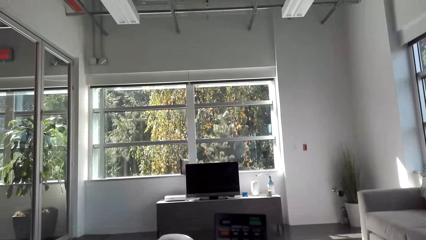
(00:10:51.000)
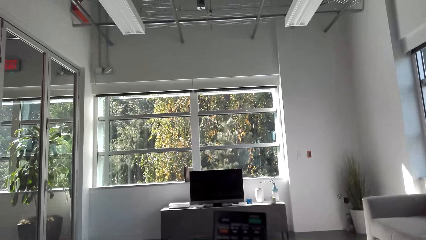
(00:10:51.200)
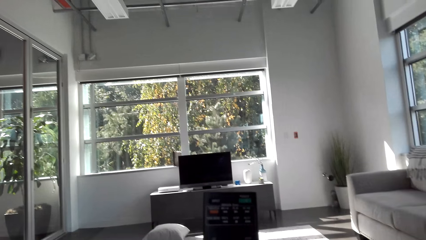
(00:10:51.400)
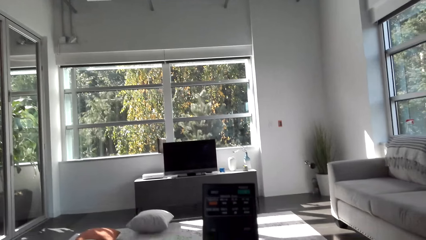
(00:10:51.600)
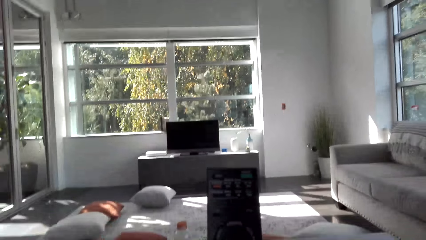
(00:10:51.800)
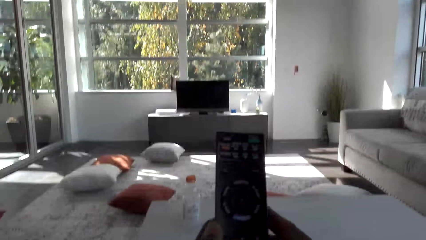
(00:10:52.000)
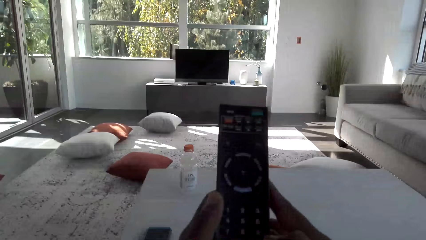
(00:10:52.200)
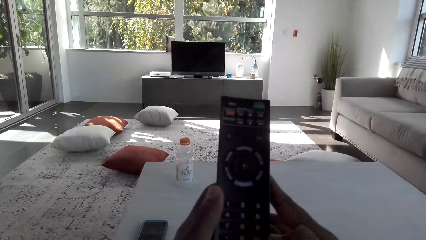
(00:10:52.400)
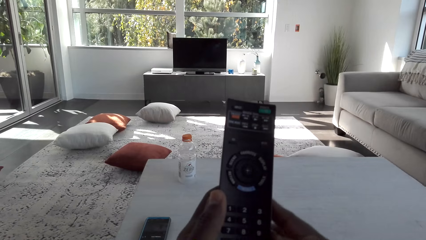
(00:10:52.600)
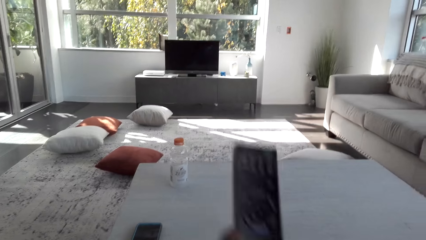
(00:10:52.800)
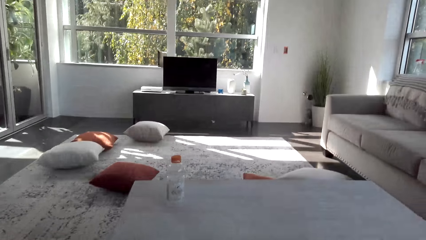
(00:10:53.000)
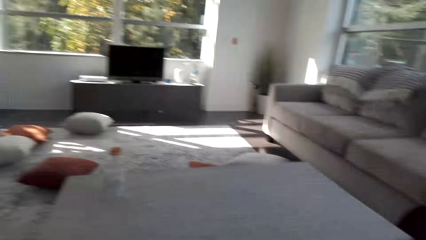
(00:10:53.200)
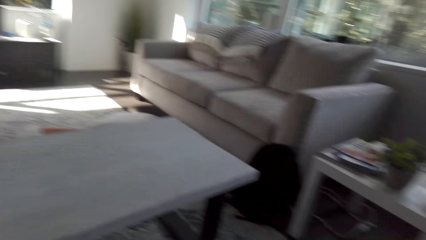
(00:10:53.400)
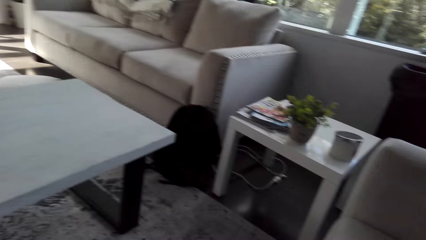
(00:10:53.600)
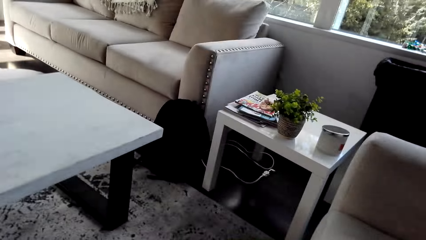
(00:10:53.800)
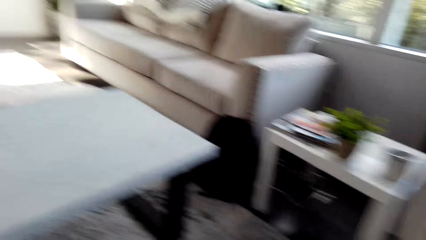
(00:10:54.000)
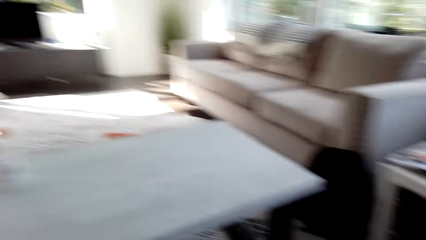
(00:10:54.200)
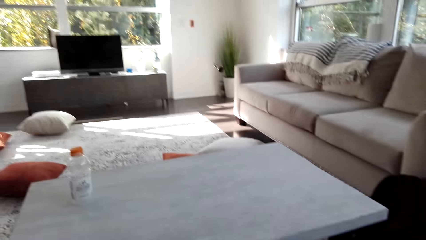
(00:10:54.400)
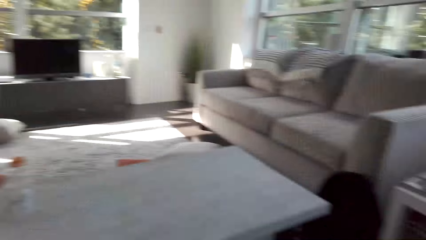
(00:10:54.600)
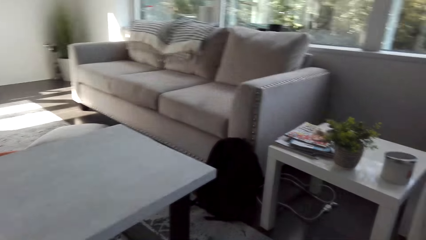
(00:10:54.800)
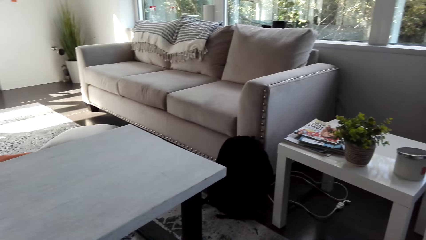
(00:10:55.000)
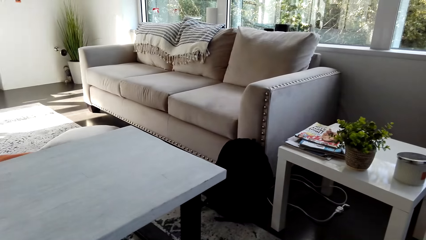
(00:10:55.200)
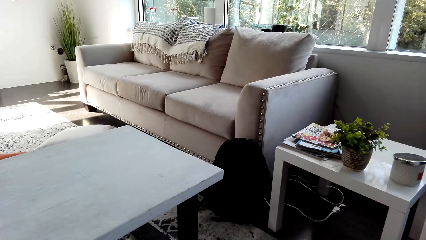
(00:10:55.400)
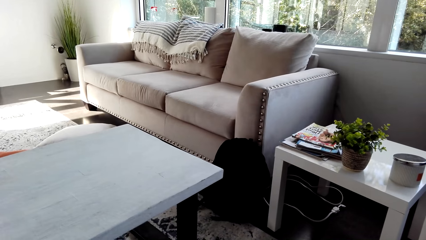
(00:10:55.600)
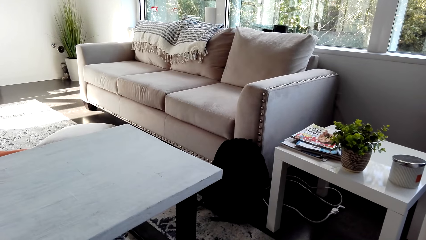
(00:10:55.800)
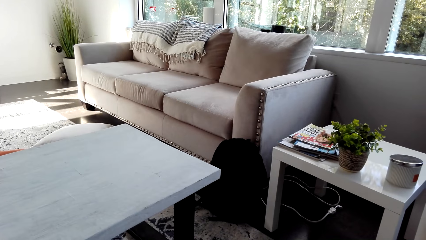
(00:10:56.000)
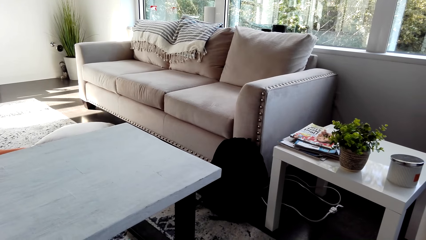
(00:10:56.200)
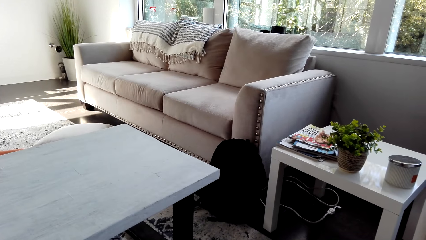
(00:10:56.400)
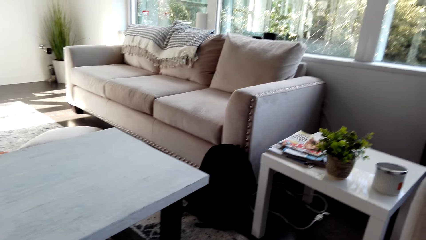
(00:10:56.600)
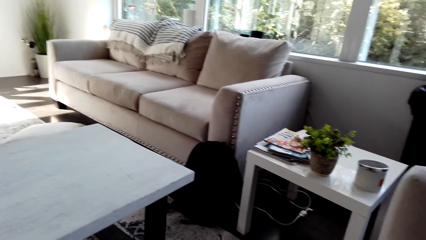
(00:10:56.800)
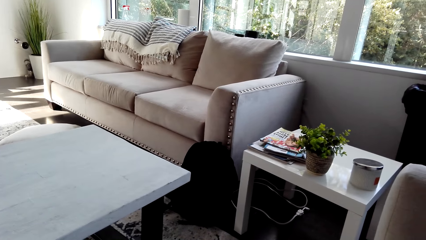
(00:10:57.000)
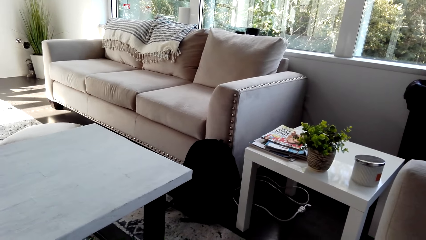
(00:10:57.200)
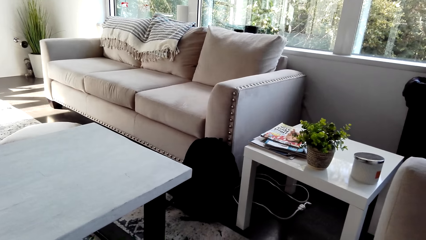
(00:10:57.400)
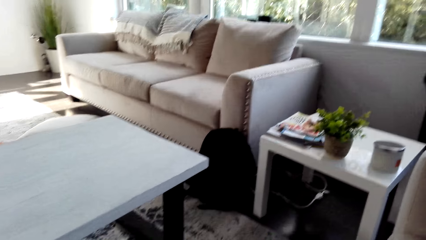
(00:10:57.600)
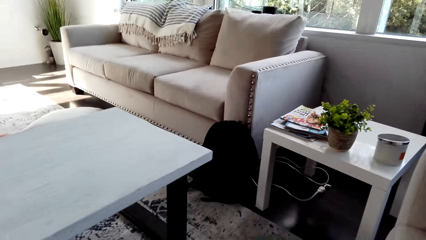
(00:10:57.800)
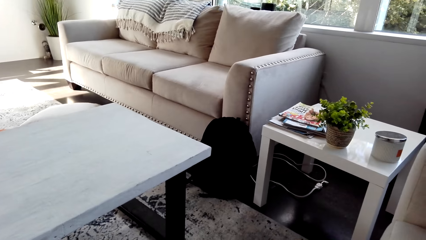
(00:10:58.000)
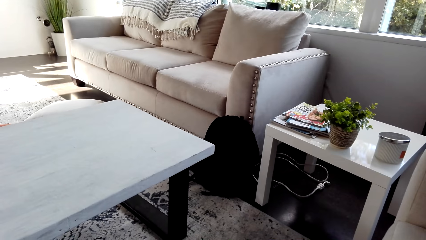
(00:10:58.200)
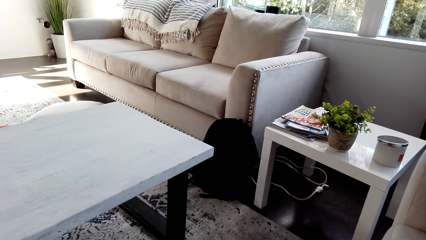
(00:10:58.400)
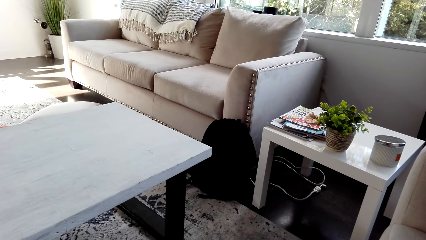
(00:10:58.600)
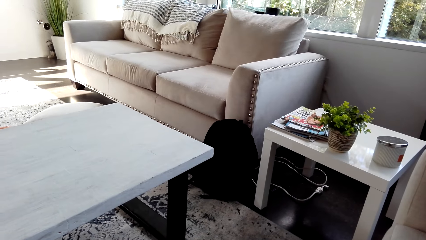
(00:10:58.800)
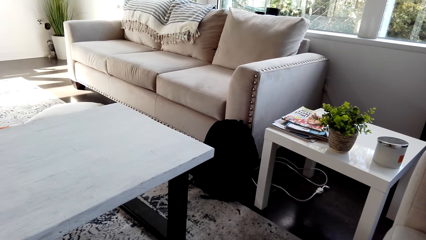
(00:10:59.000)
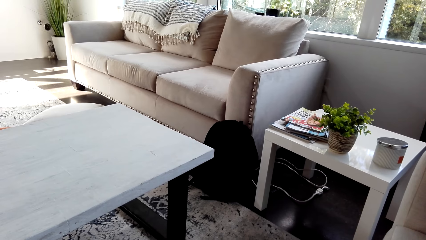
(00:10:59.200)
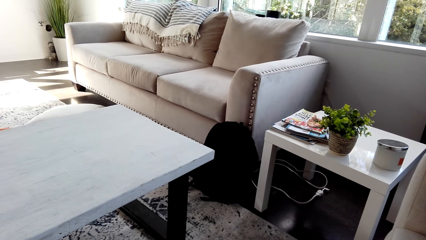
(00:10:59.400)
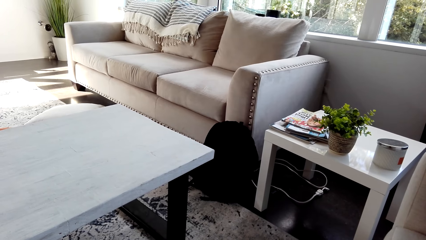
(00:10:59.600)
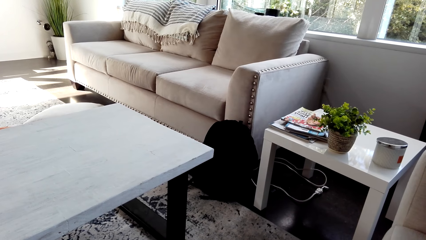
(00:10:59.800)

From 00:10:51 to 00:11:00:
The camera wearer holds up the remote control. They look at the remote. They look around.

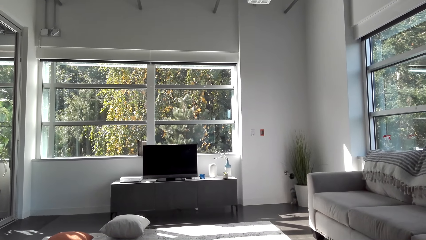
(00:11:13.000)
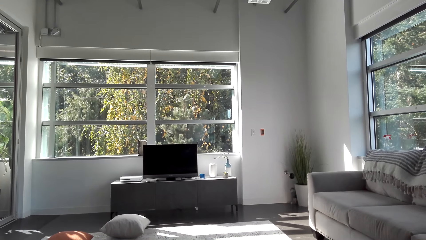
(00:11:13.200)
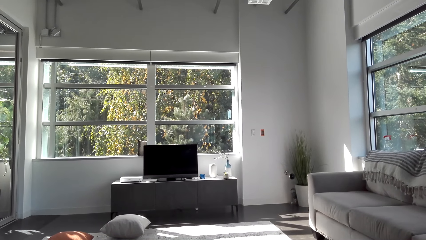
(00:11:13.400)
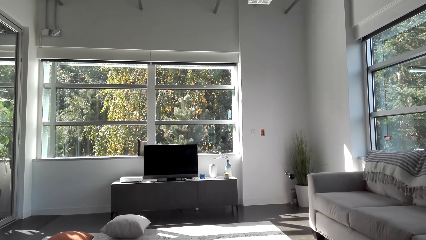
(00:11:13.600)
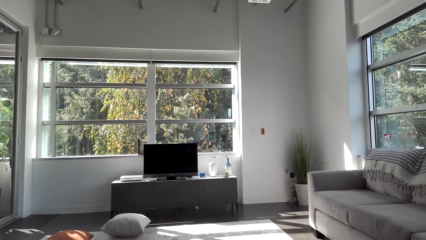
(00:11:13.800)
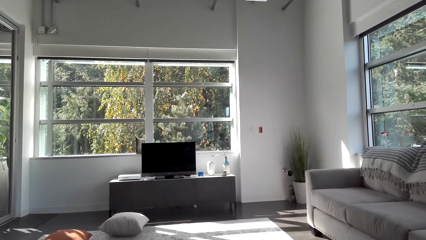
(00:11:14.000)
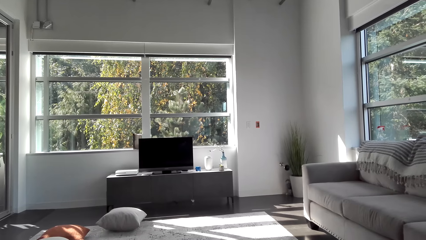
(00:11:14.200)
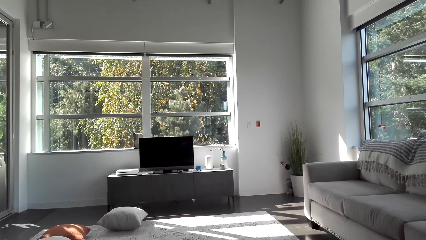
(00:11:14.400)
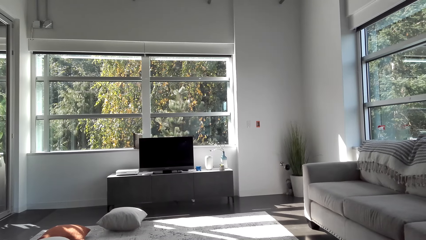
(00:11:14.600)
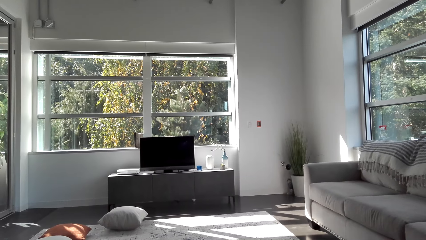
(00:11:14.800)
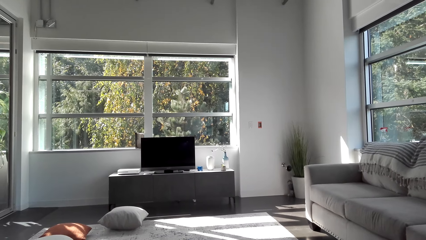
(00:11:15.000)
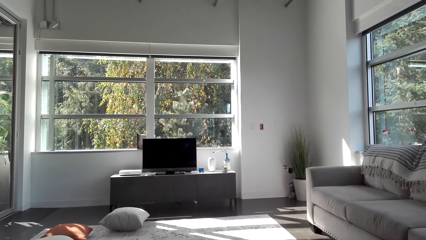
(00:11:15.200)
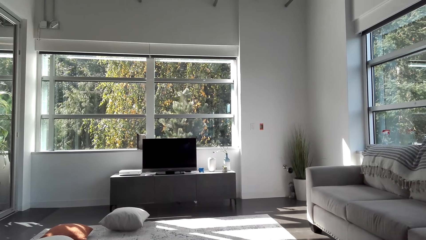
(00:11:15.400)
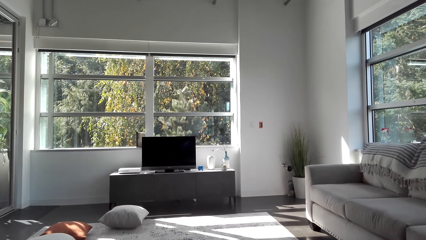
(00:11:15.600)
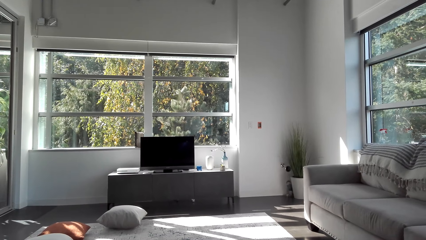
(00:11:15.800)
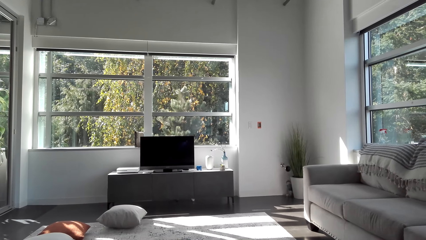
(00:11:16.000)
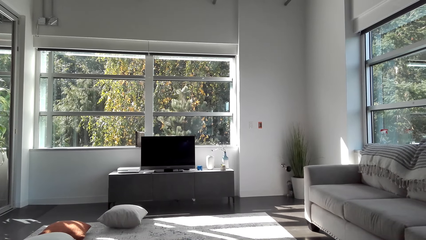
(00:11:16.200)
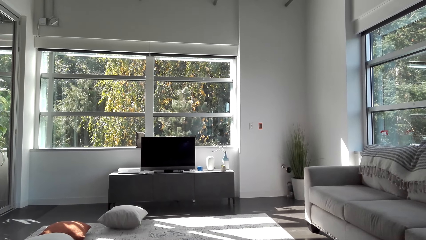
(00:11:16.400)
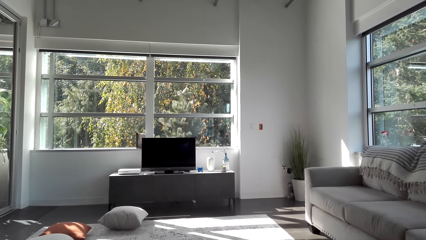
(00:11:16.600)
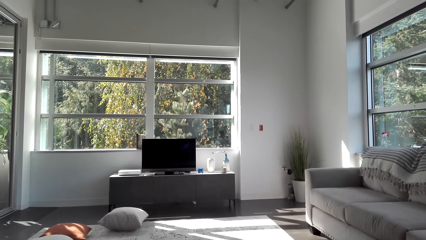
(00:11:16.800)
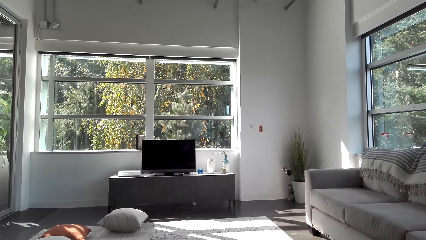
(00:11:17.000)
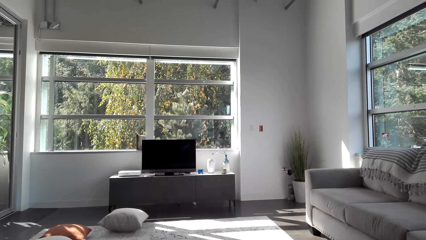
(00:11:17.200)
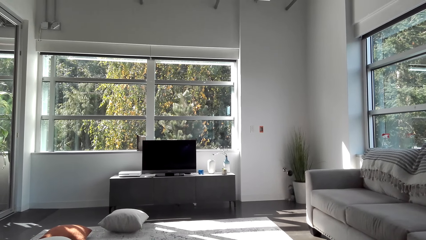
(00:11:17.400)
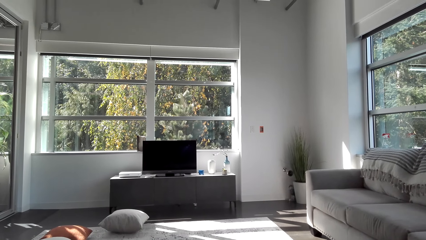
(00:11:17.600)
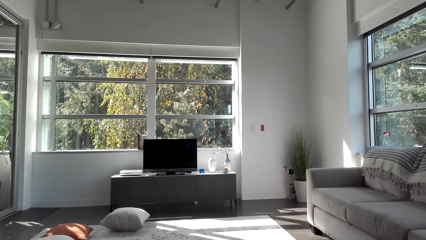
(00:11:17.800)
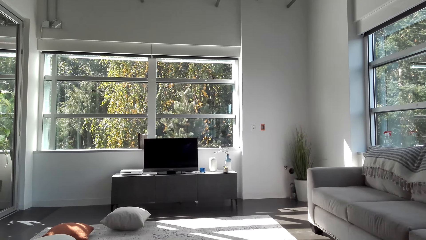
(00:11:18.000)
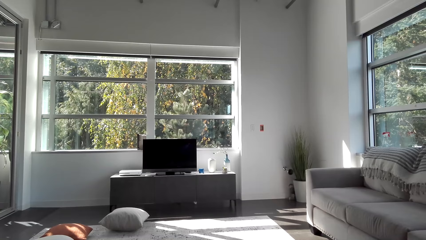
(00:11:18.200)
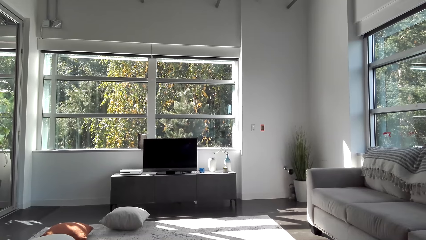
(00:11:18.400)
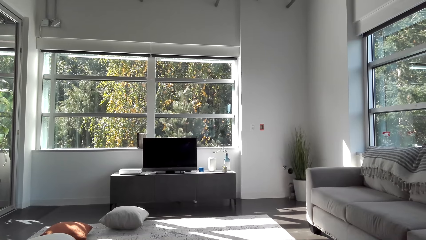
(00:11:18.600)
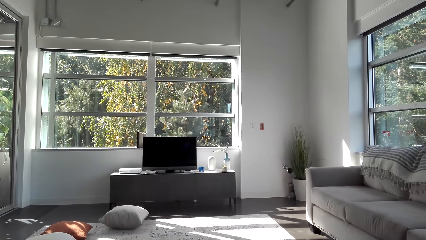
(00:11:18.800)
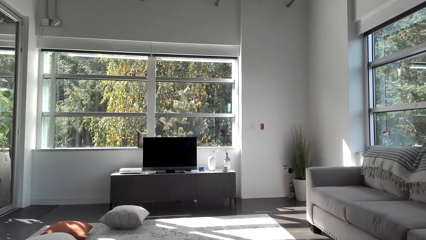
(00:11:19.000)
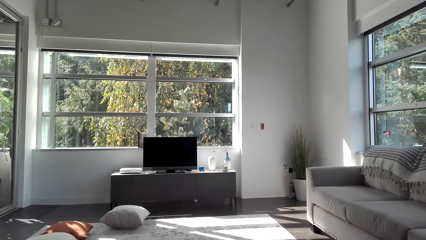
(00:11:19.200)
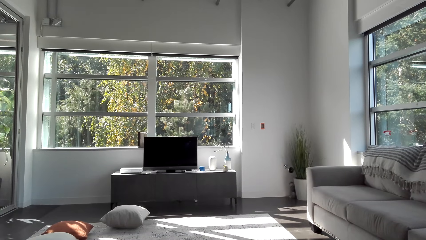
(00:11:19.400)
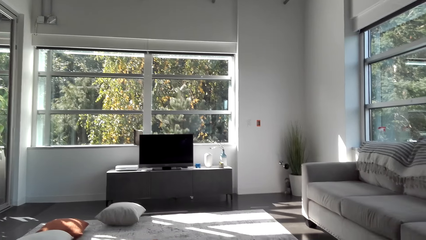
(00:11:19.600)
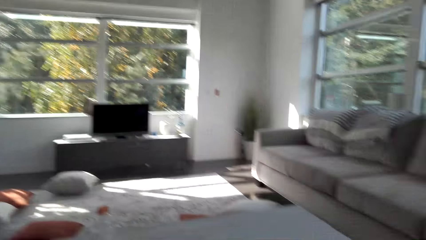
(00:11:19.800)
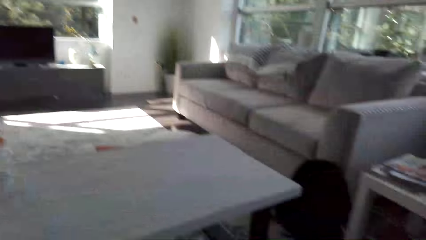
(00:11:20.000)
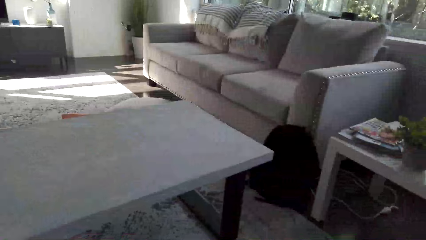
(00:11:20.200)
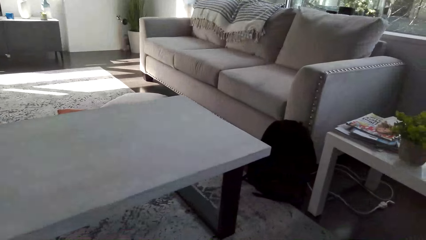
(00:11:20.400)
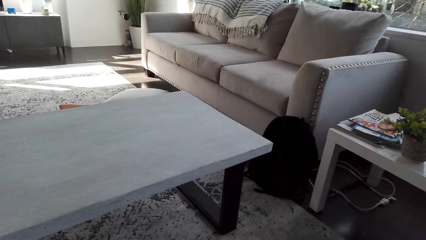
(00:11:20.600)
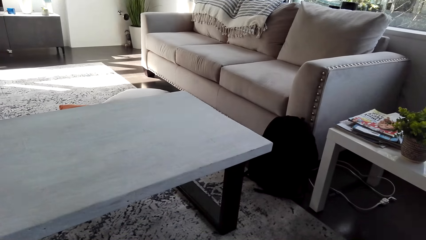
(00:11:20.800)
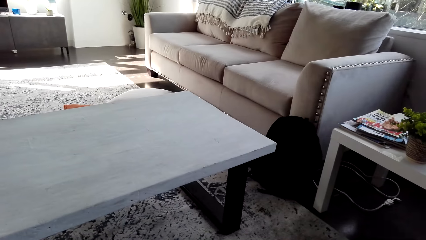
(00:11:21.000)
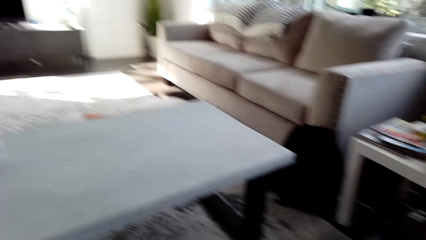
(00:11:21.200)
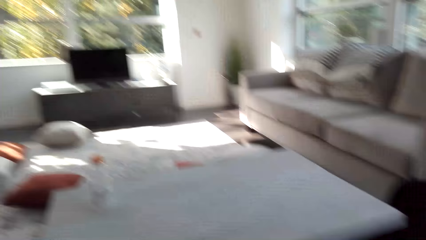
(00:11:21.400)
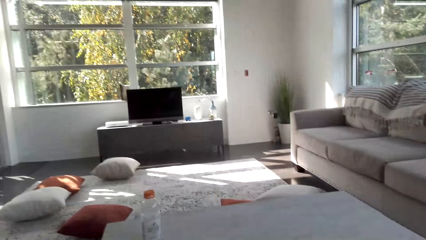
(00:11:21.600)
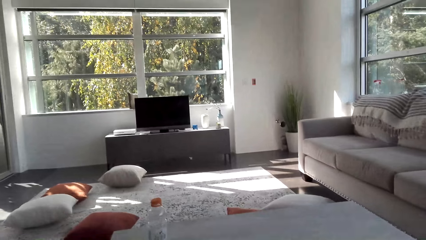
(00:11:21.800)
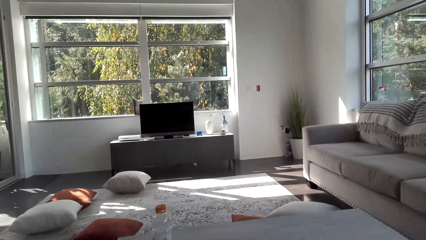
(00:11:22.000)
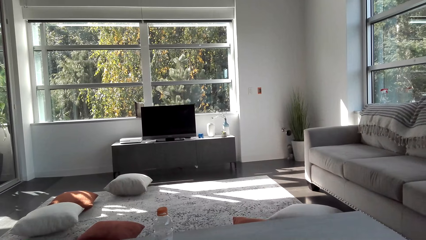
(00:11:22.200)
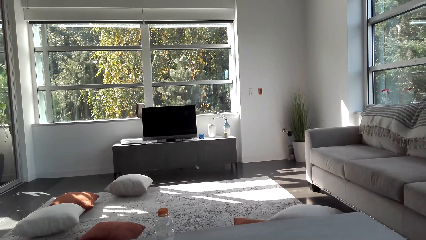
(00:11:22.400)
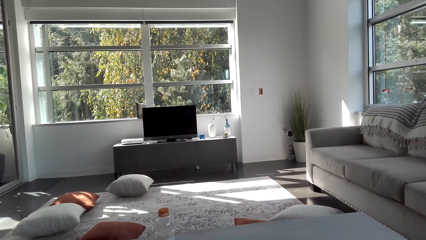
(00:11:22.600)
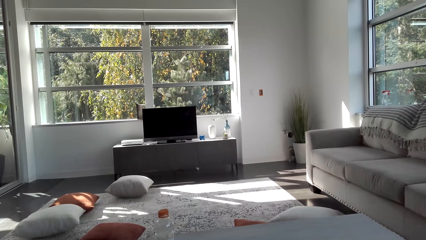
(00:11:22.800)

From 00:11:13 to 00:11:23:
The camera wearer looks at the TV.
